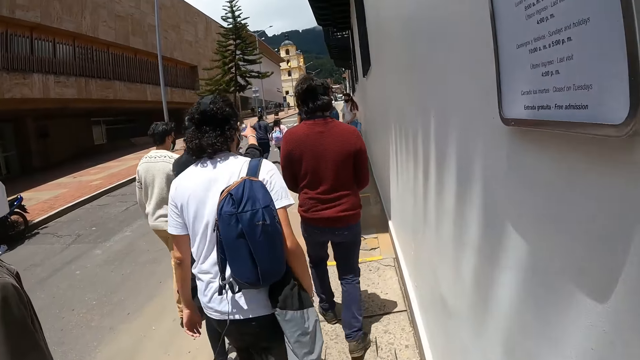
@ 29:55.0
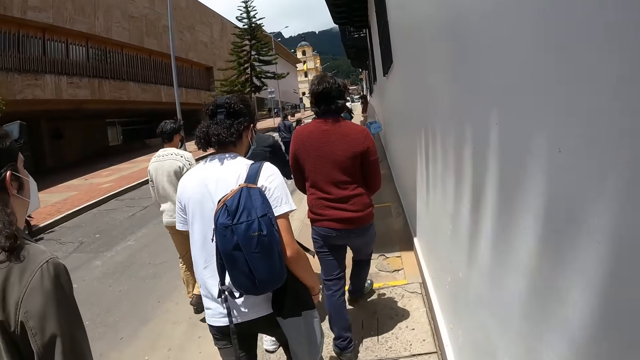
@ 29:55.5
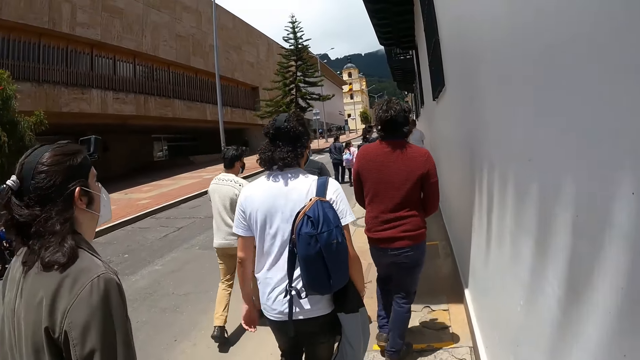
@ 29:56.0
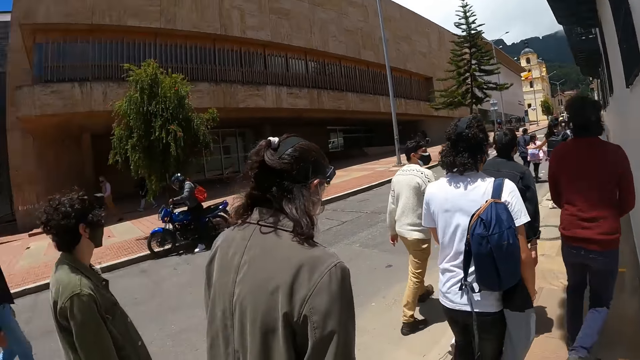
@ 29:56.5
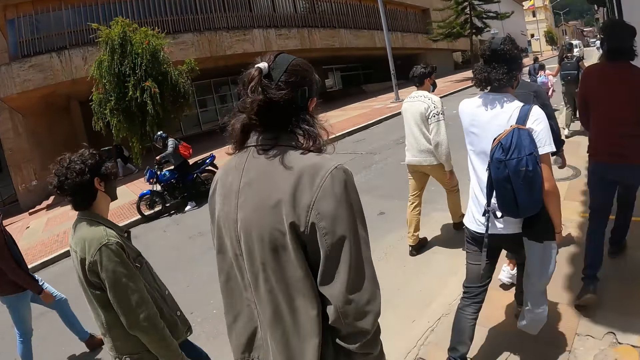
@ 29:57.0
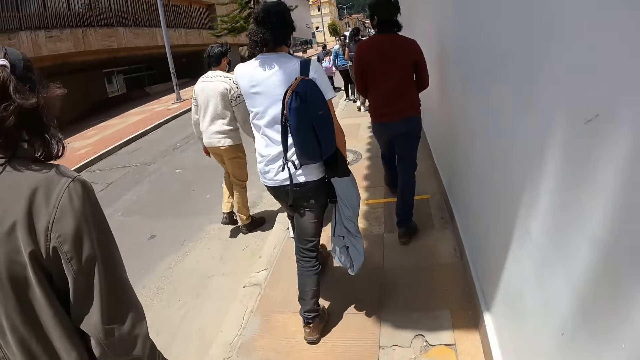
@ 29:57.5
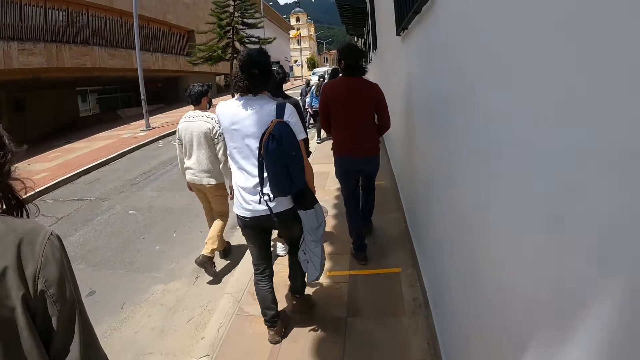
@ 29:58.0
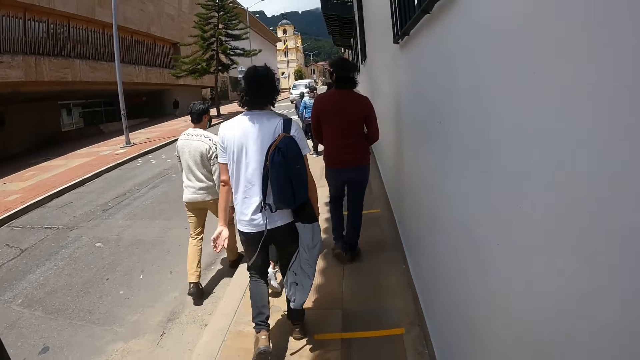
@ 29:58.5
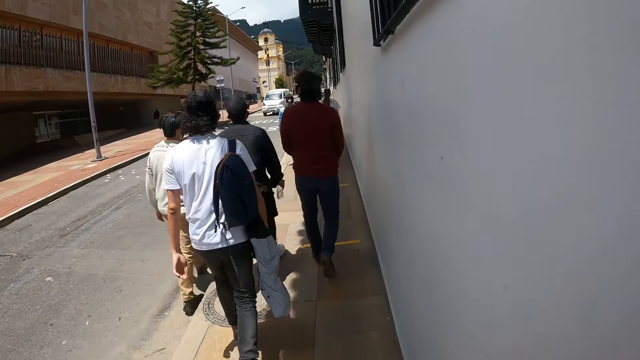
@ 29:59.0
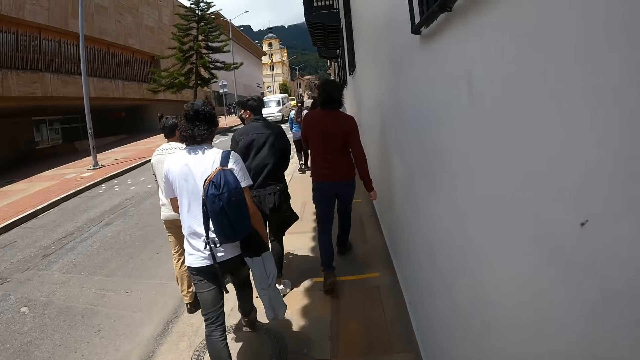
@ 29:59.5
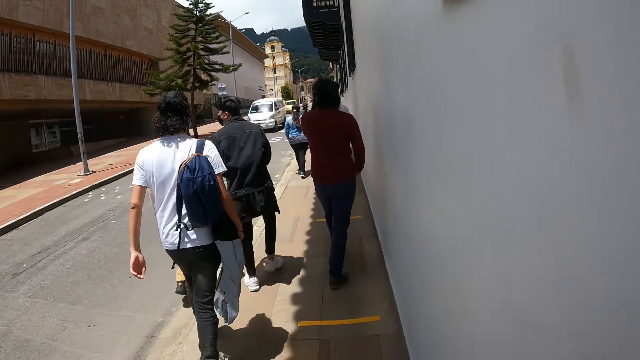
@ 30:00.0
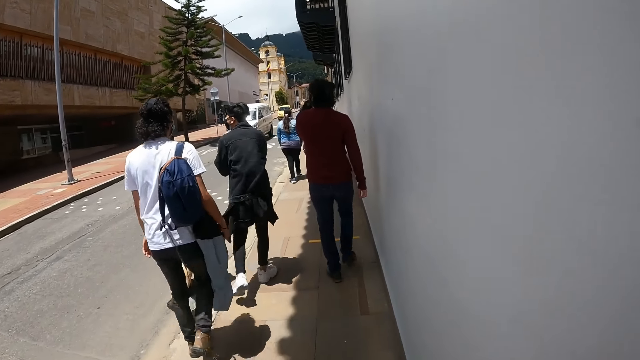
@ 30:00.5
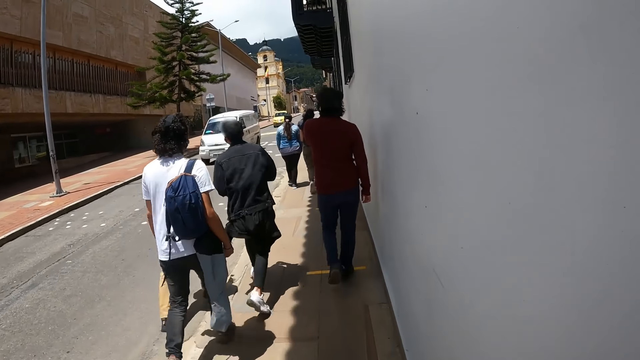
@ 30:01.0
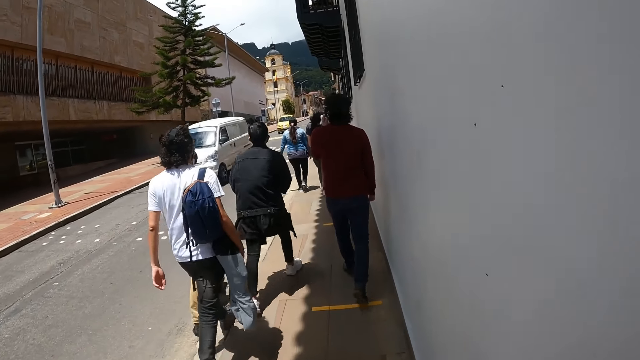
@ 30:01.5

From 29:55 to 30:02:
The camera wearer walks along the pavement.

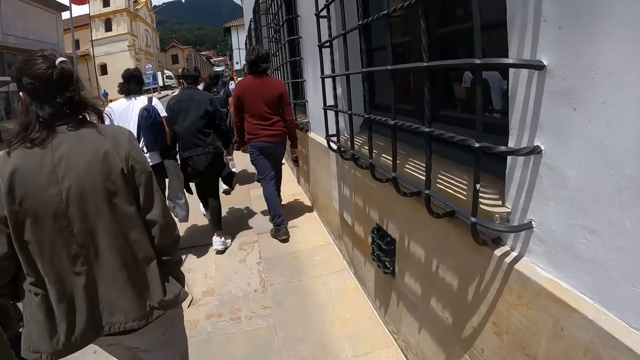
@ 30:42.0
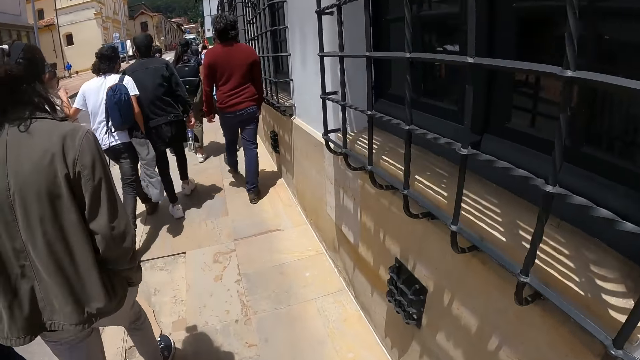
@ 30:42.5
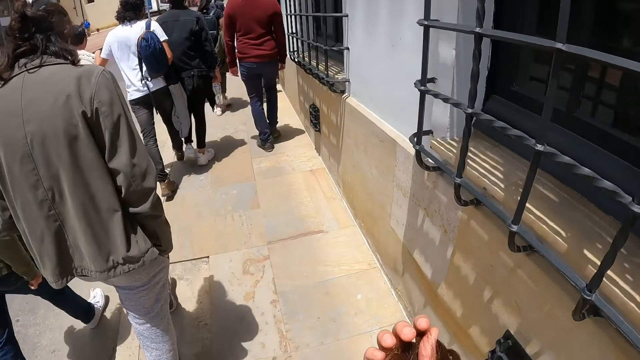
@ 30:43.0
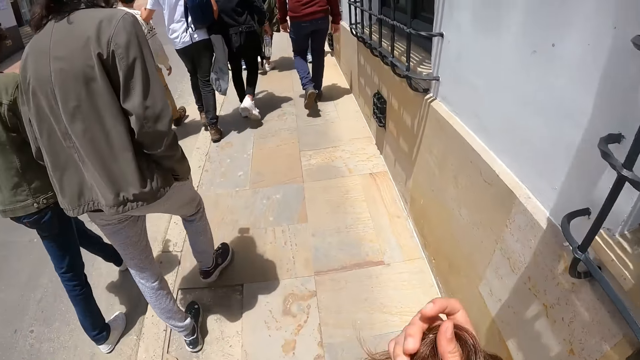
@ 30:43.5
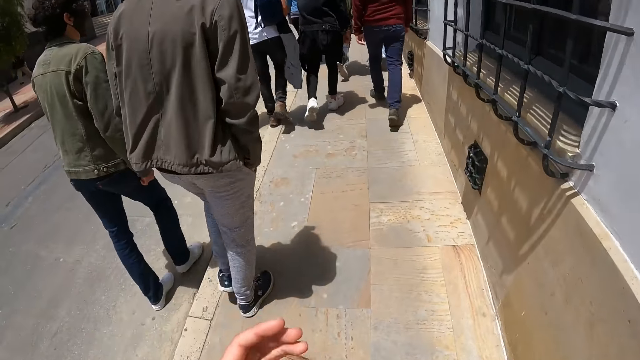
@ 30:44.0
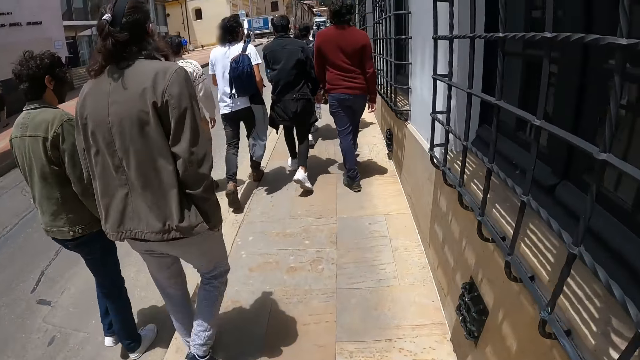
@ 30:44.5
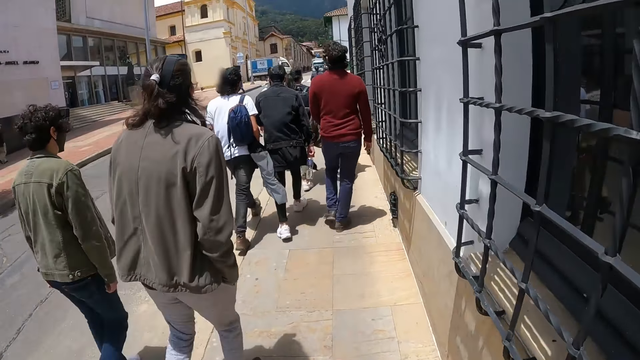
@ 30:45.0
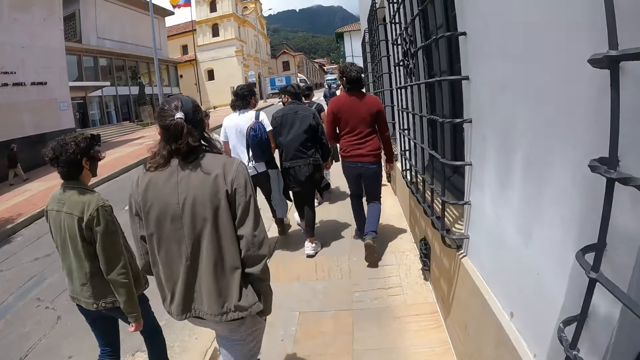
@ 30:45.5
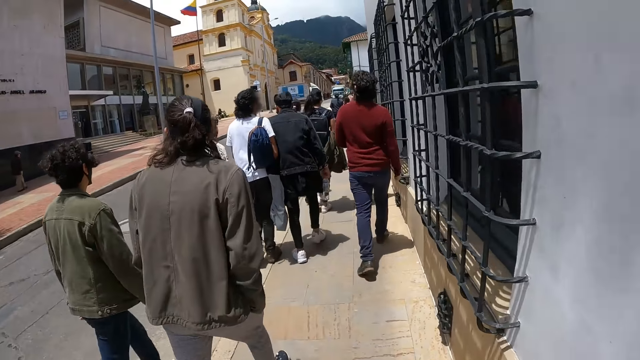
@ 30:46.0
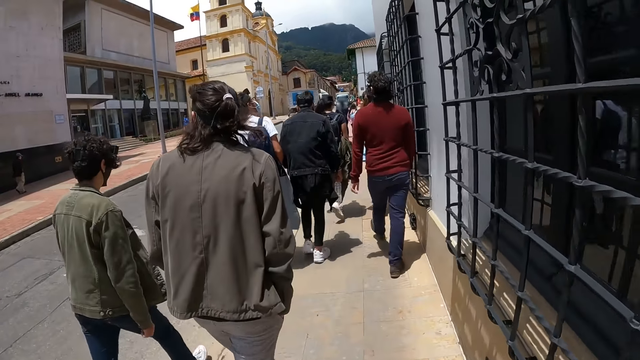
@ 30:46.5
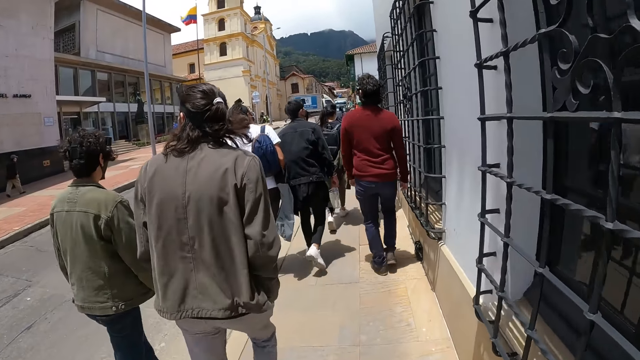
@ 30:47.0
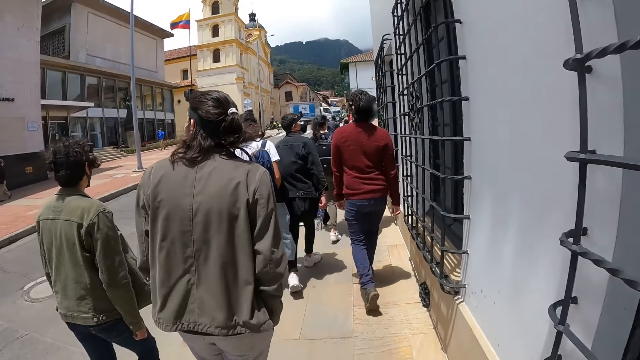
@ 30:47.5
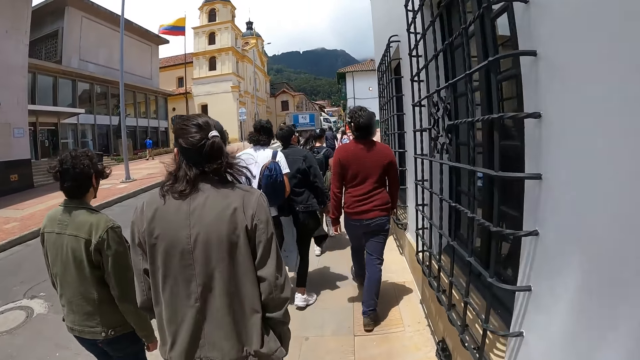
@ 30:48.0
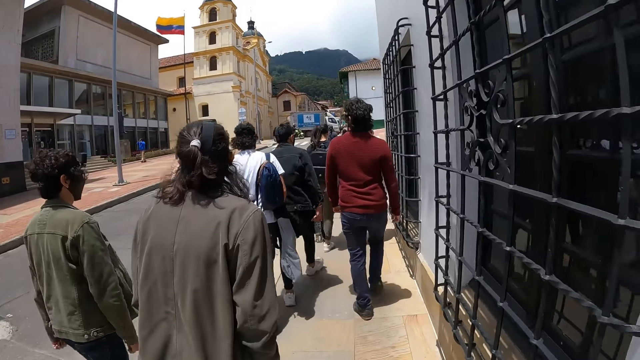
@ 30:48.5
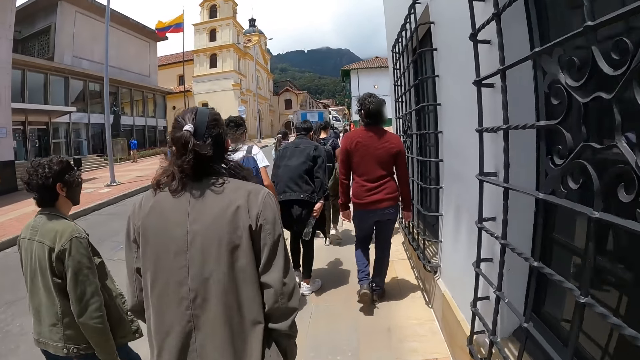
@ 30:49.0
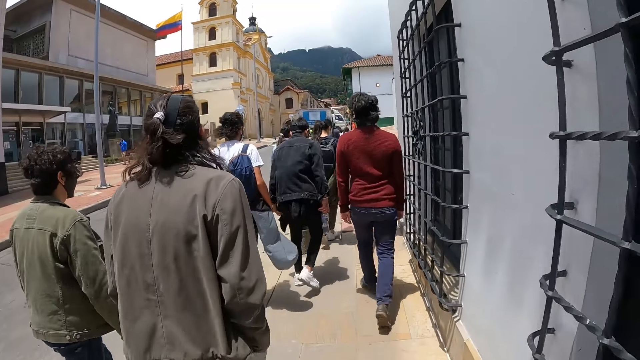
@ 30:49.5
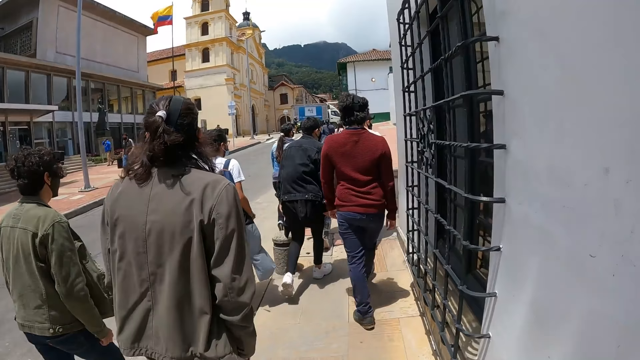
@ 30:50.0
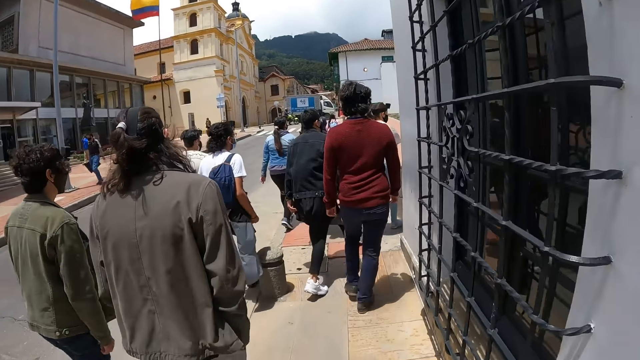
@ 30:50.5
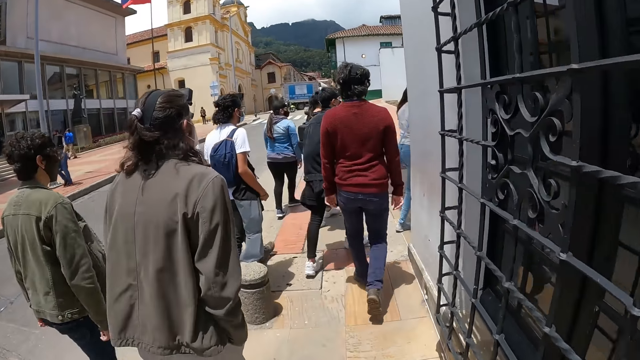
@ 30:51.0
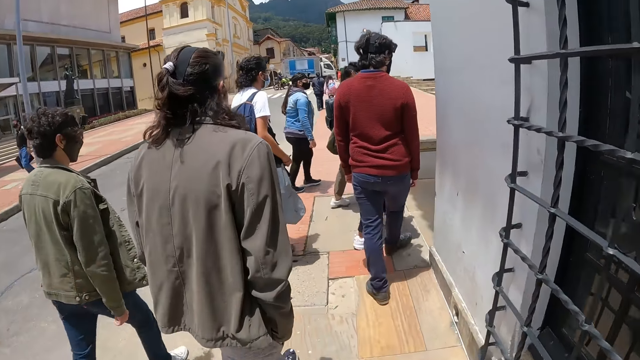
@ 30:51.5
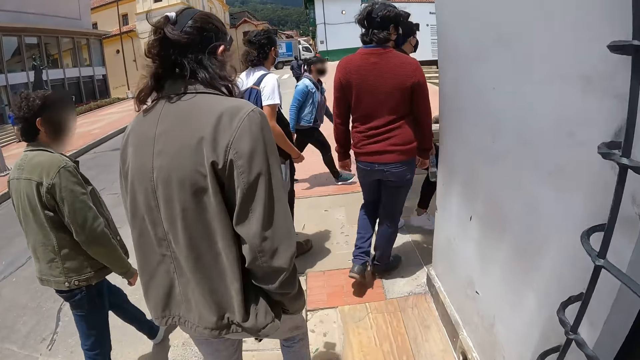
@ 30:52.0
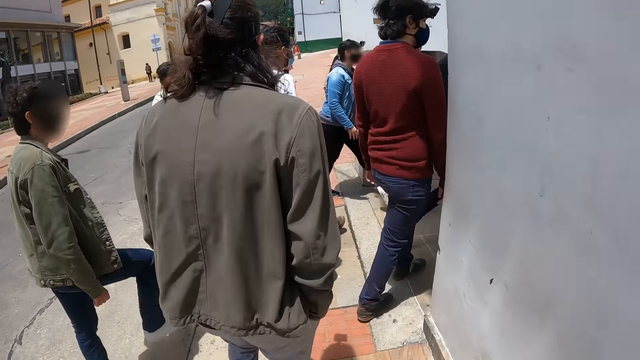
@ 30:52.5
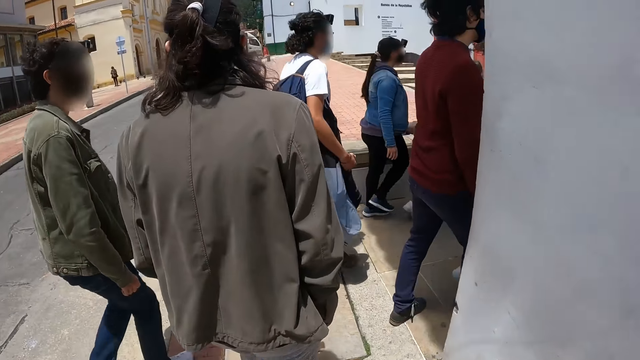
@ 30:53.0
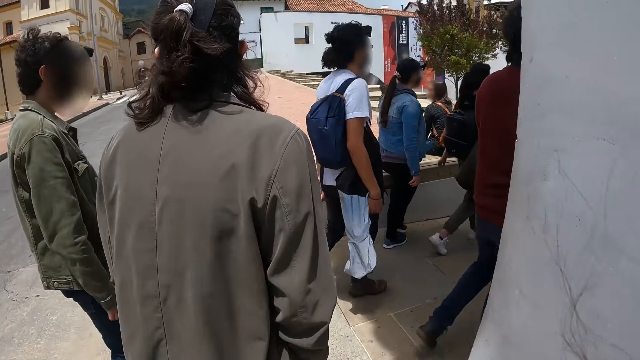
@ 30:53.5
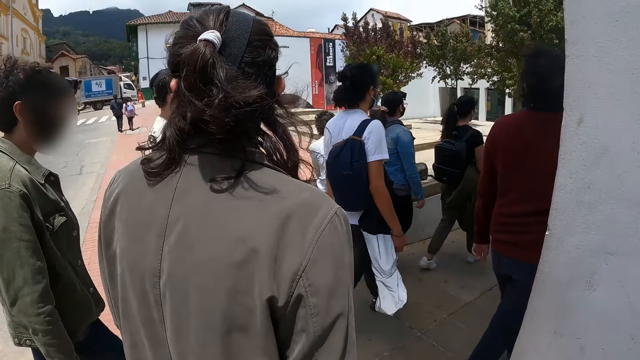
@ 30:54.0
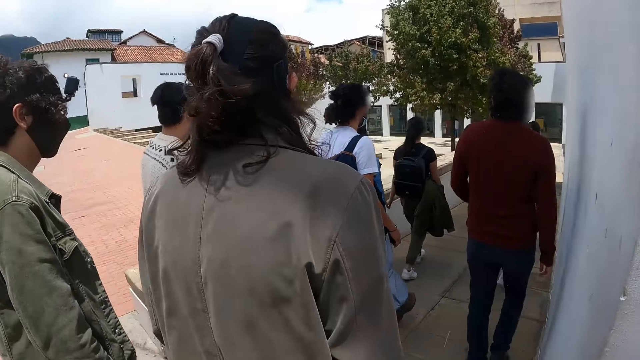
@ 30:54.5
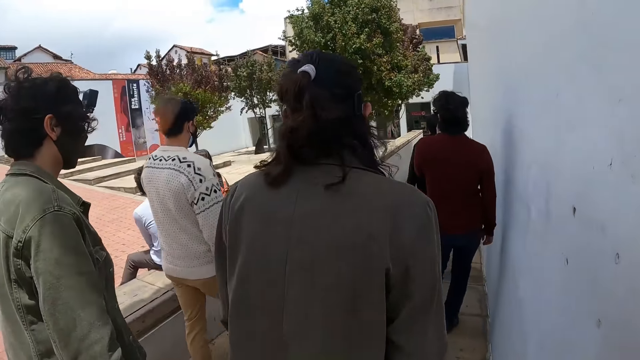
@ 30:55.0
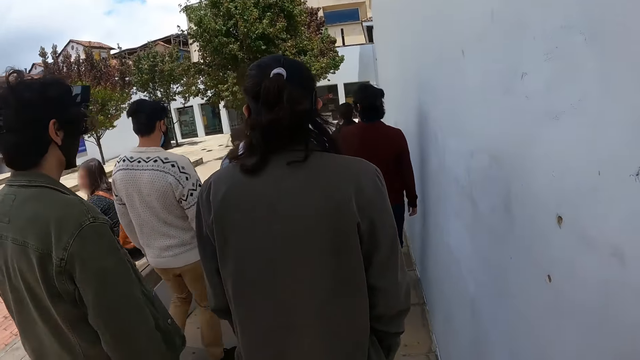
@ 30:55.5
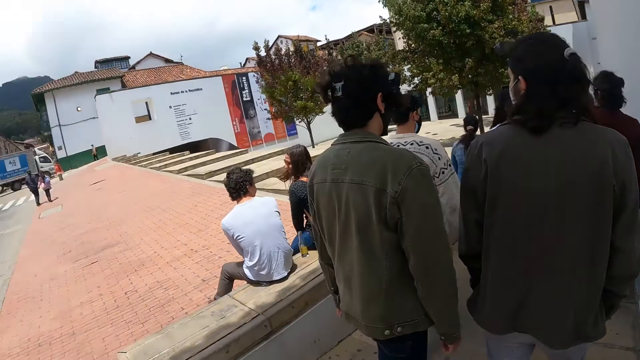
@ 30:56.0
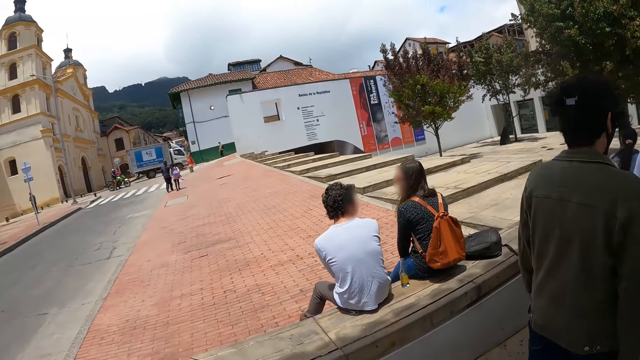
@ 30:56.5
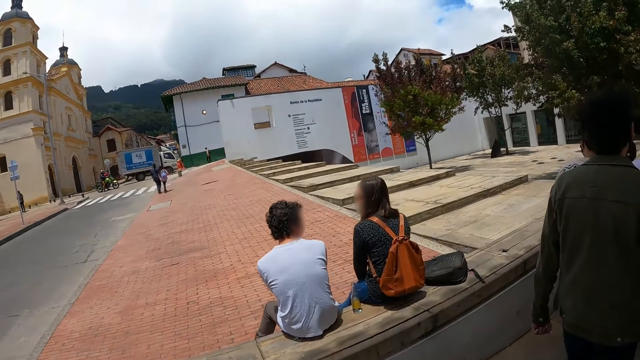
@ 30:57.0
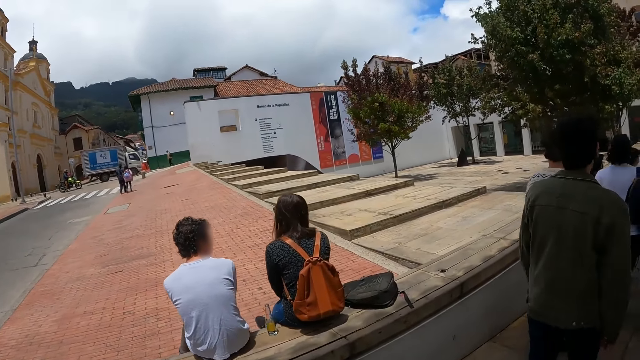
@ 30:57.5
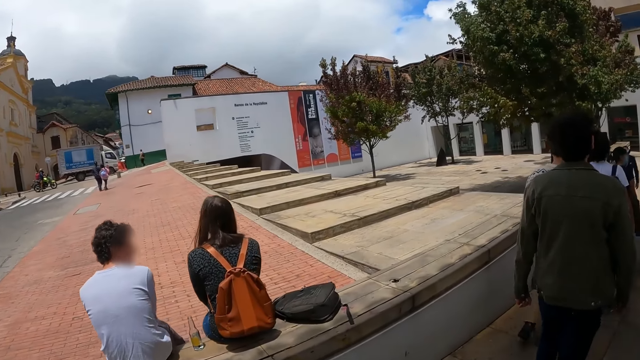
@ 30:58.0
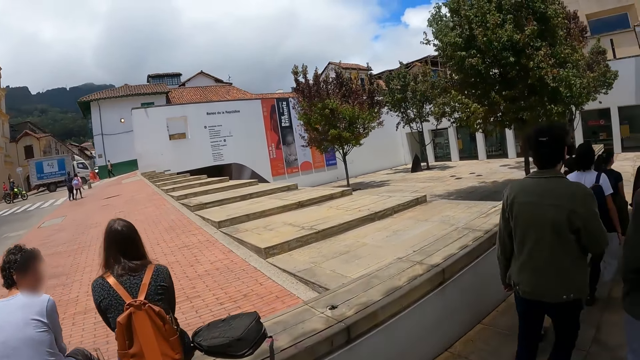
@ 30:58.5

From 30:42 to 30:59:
The camera wearer holds the hair. They walk along the road. They make a turn and walk along a corridor. They look at a person.
